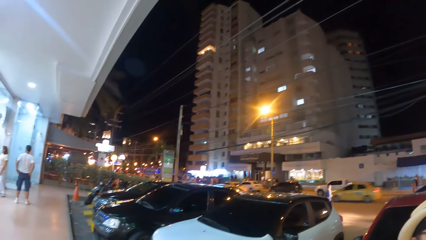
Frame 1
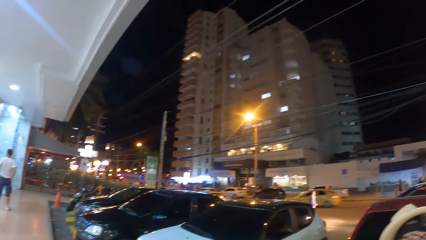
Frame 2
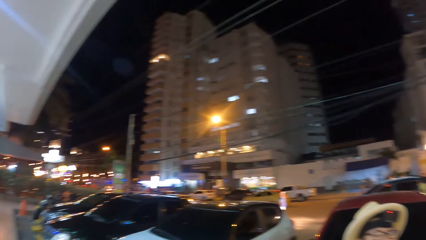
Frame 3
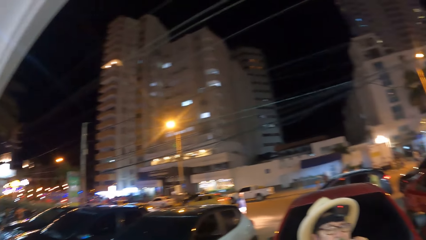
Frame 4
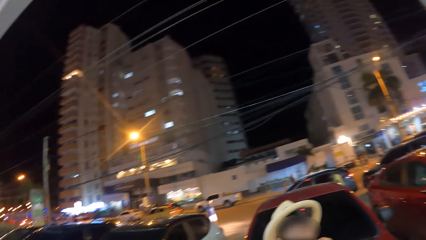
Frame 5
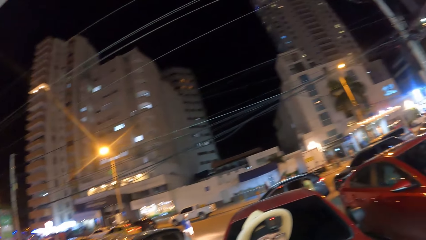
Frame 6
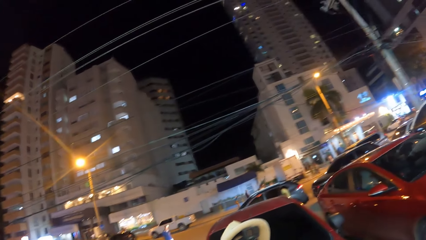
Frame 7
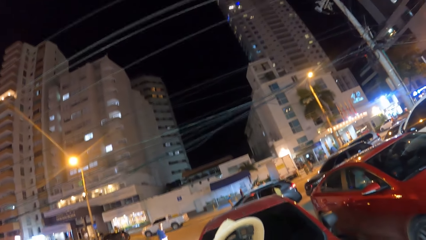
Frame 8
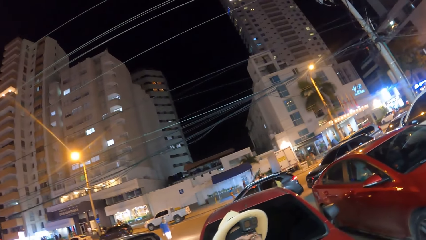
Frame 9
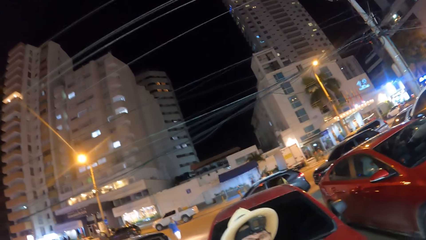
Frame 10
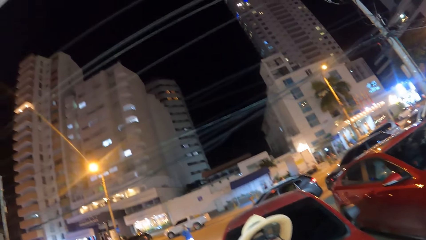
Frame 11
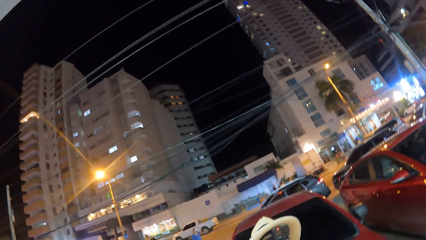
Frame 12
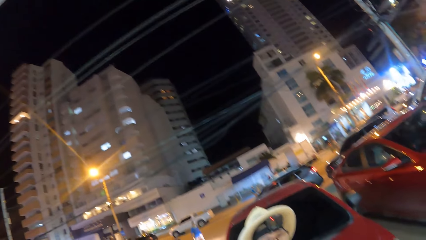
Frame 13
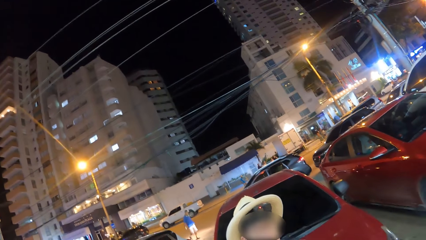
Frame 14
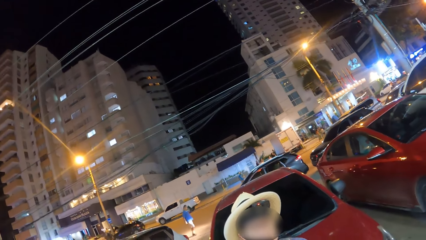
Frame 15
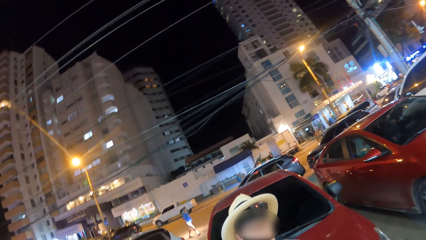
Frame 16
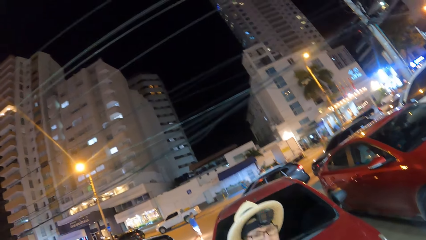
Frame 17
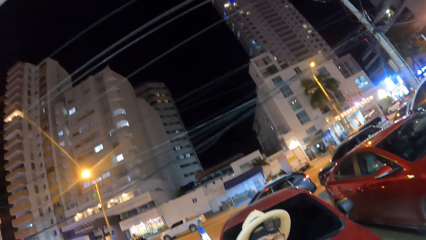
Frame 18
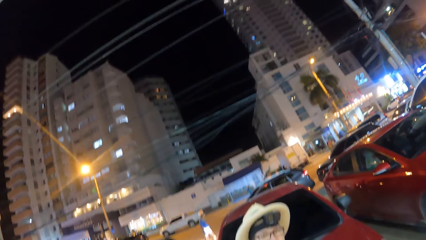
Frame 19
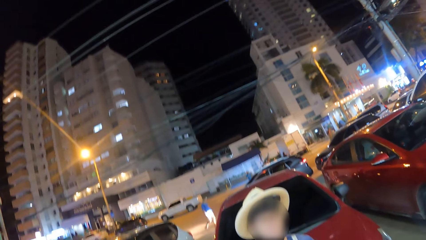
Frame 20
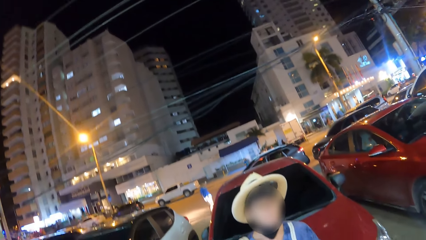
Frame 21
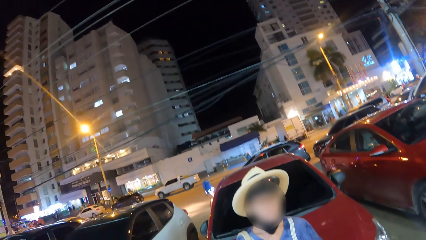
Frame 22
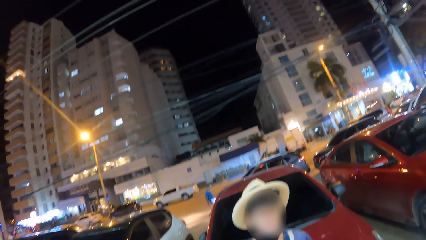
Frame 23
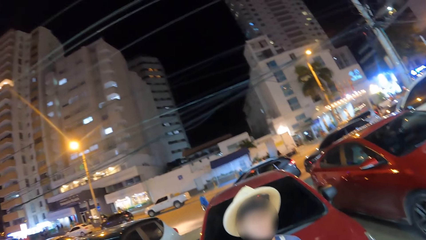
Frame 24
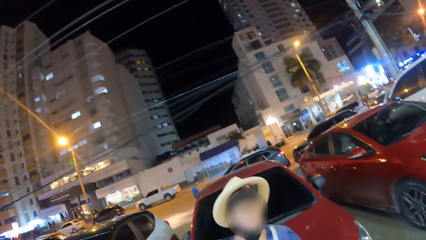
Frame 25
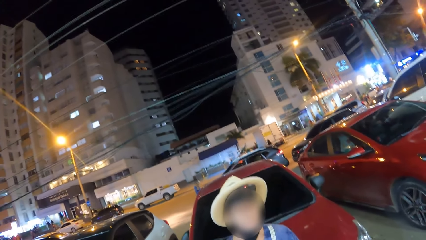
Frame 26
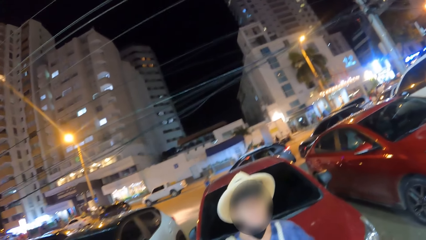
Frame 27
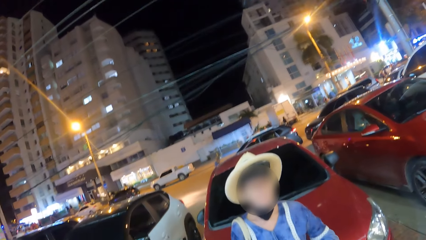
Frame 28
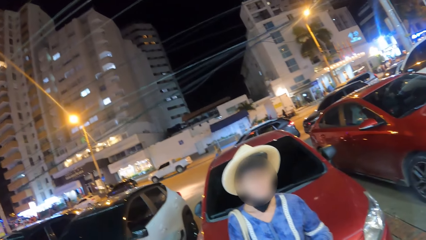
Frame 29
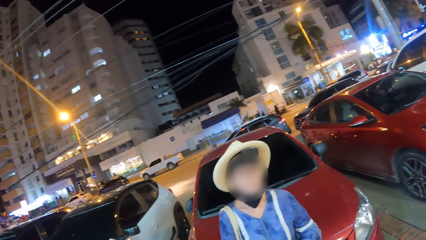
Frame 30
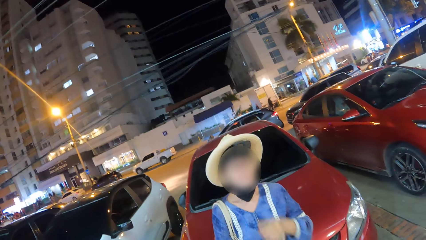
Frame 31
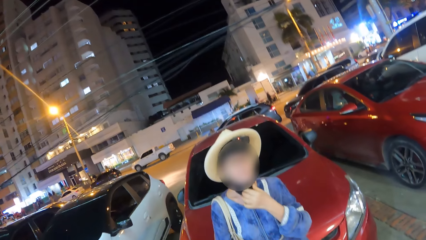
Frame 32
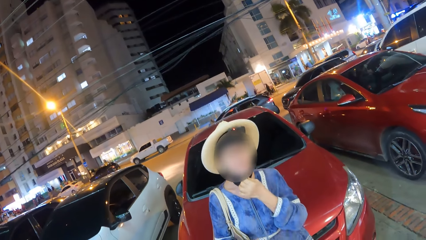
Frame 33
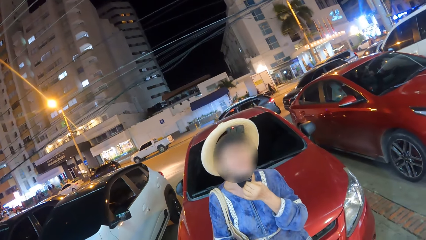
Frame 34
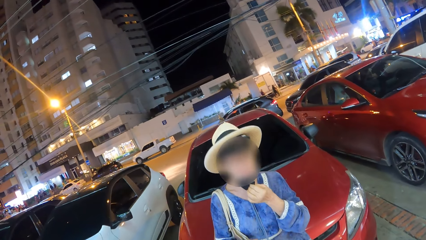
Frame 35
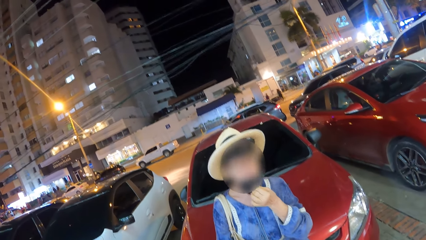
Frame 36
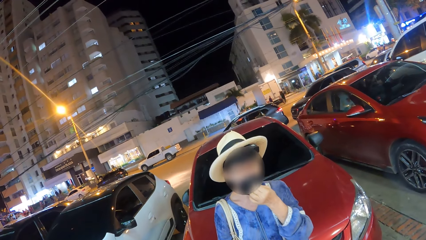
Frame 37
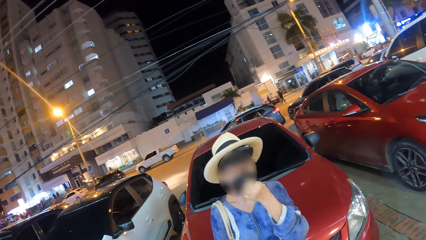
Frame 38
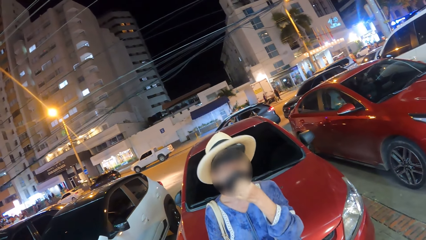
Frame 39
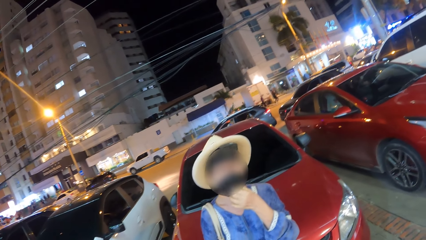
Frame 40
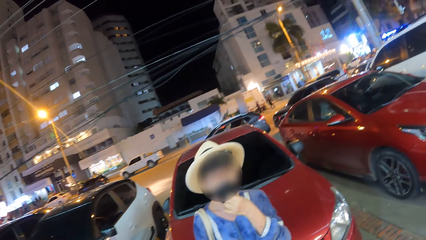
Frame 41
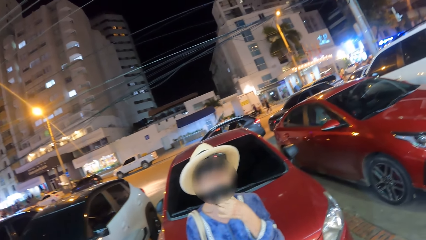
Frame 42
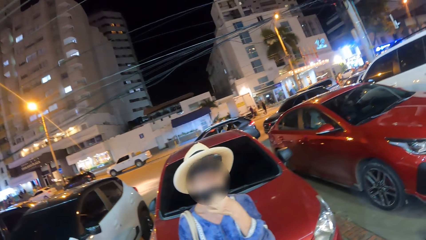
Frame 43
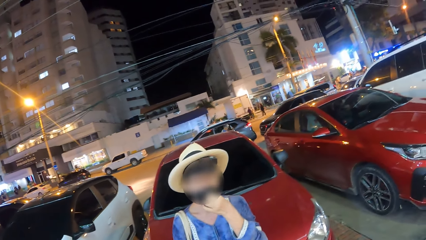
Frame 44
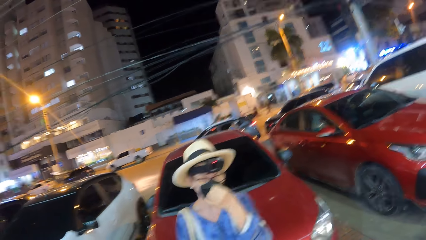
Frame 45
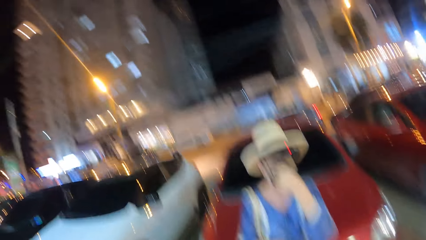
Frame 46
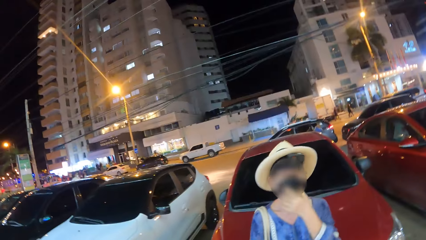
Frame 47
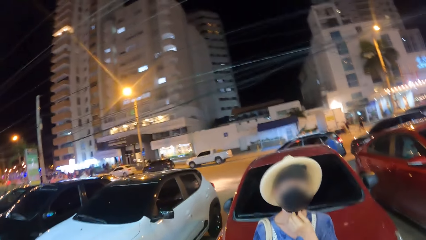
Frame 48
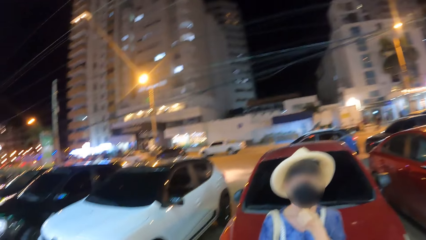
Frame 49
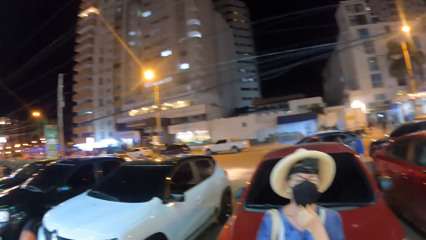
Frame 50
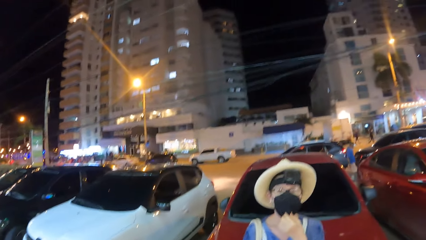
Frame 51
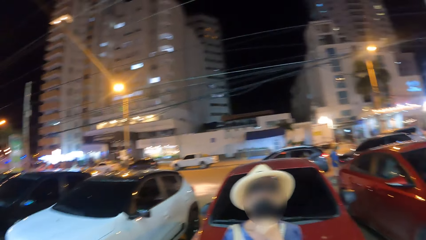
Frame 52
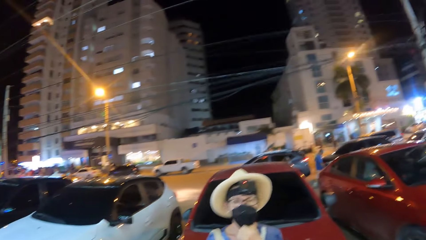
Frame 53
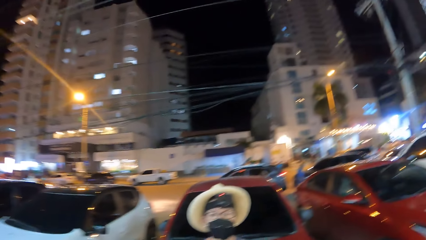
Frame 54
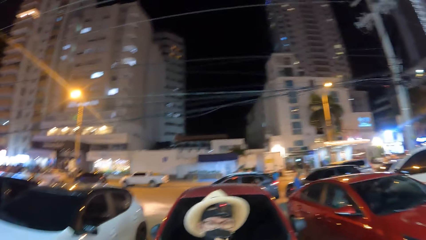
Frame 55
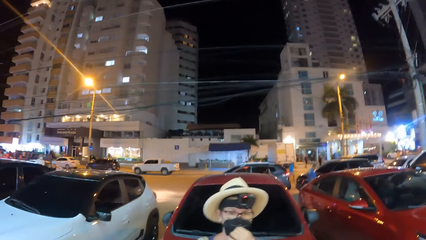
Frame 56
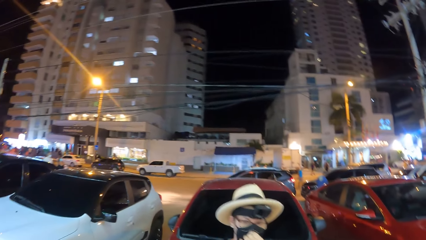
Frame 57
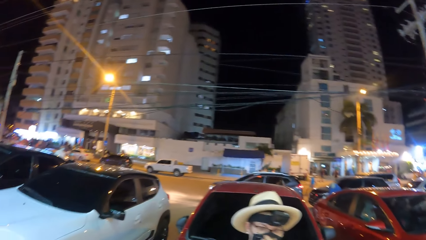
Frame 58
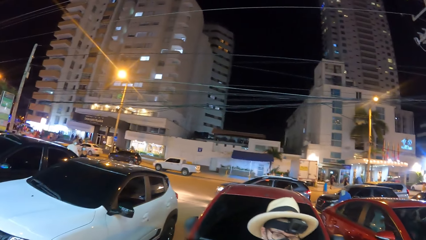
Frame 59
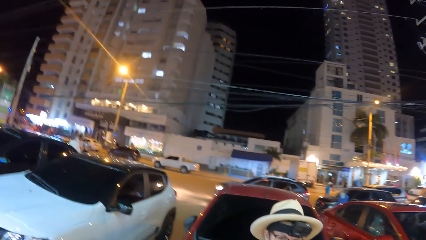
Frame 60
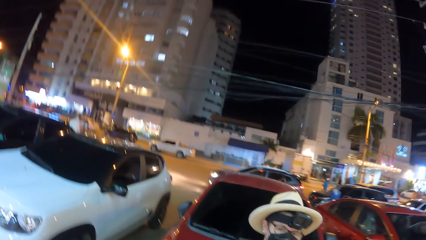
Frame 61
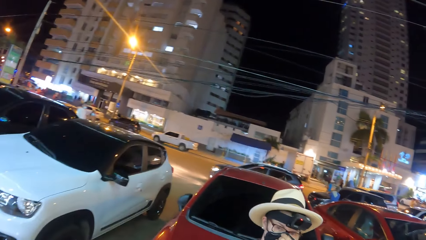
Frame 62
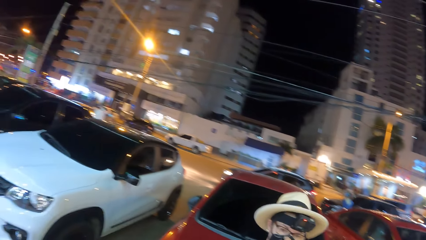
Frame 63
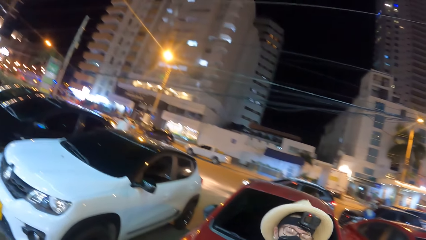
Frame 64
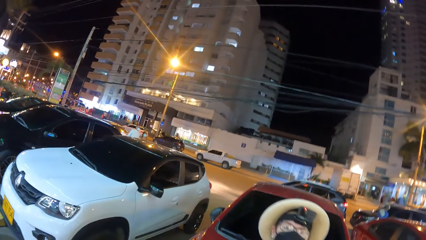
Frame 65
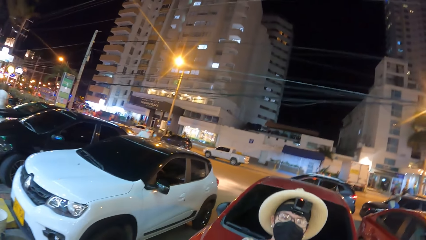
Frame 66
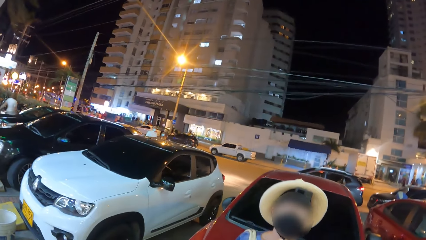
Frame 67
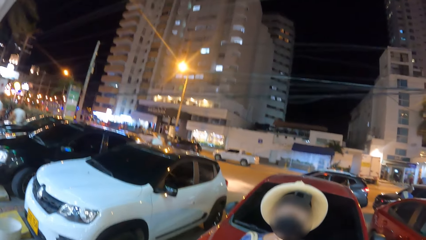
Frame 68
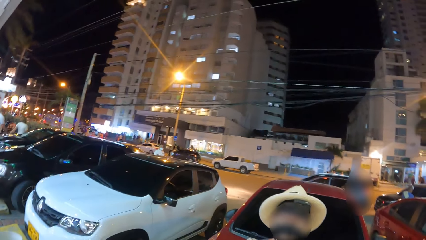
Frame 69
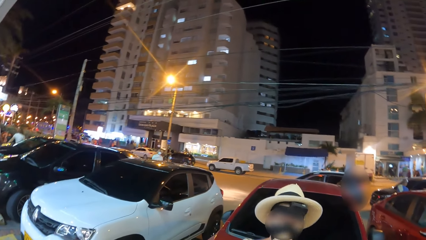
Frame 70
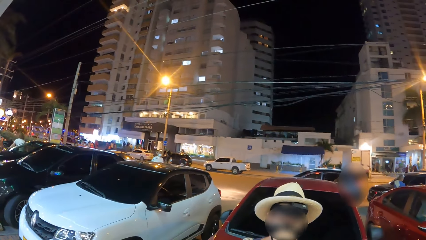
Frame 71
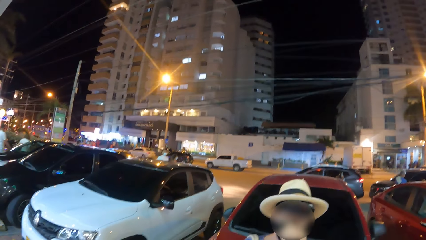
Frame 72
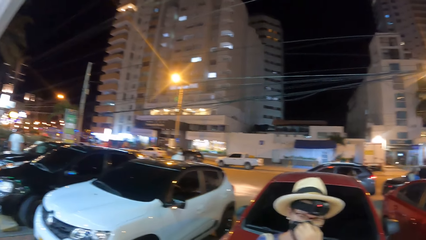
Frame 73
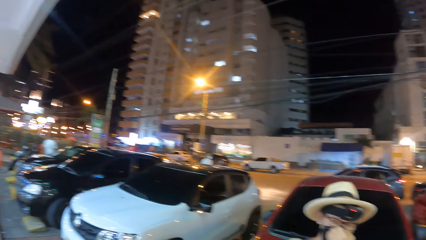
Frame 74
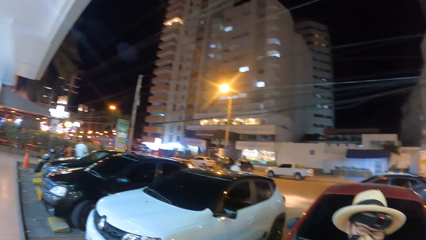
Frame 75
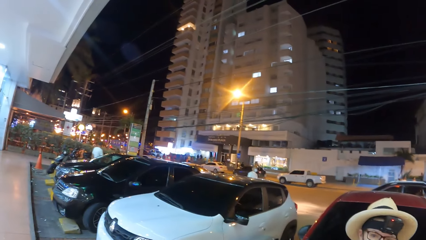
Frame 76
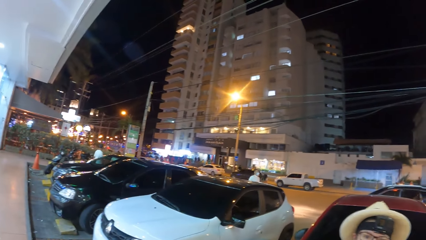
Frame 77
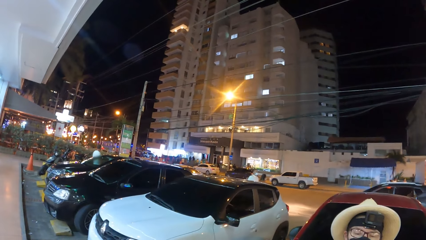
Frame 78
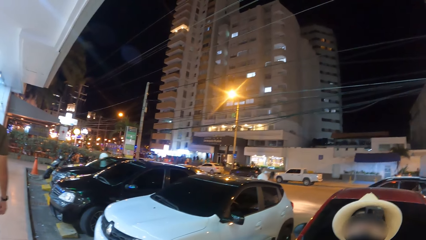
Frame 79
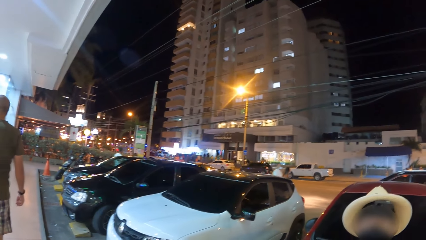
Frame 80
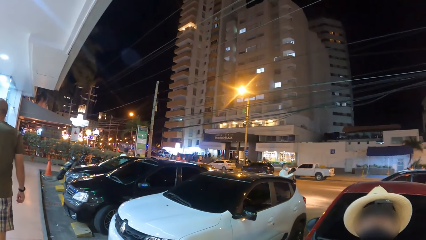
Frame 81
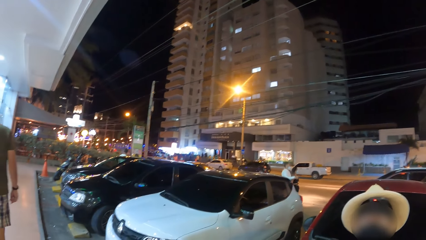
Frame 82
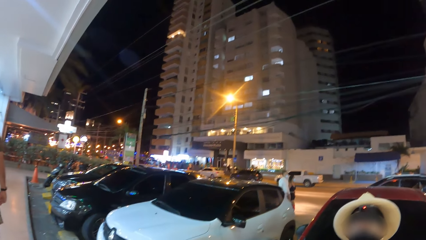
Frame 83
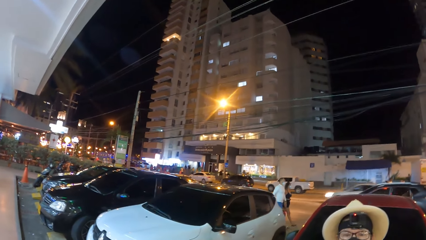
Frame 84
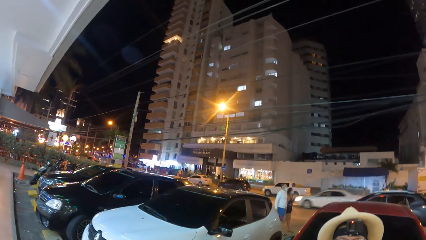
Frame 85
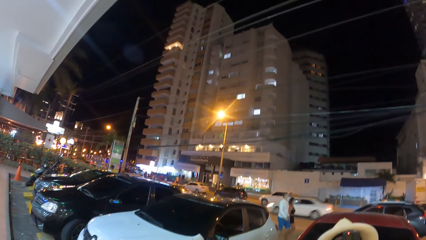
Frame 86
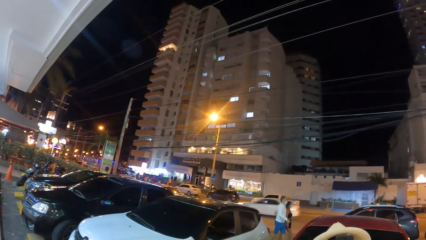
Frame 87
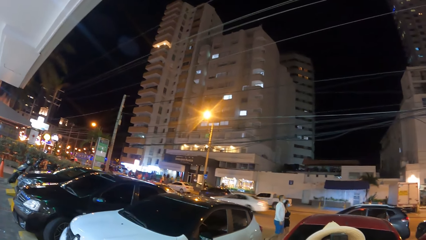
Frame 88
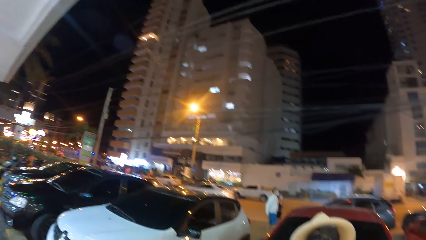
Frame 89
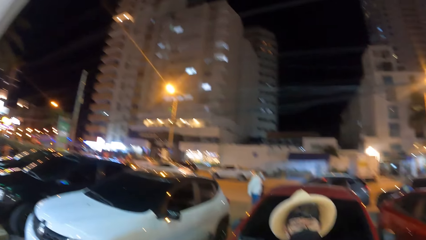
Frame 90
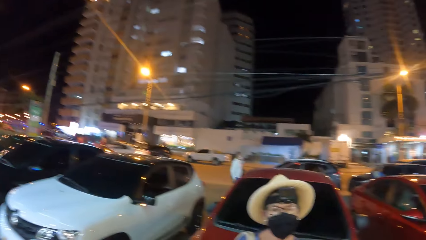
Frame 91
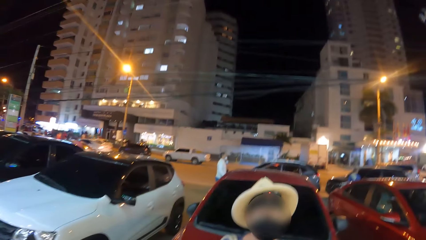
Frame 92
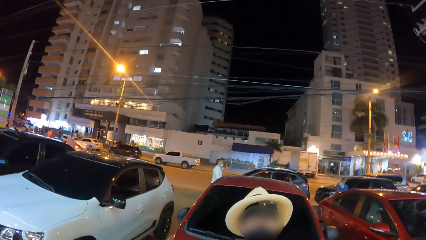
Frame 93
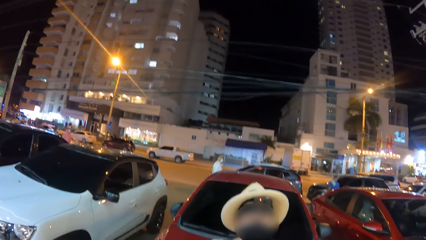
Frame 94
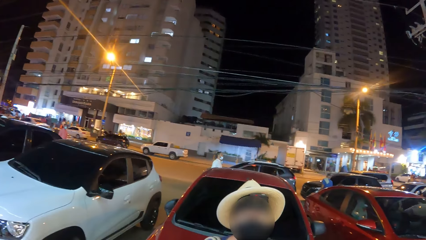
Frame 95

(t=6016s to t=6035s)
The camera wearer talks. They look at a woman. They look around.
